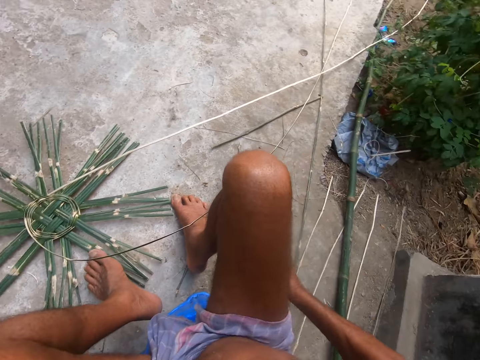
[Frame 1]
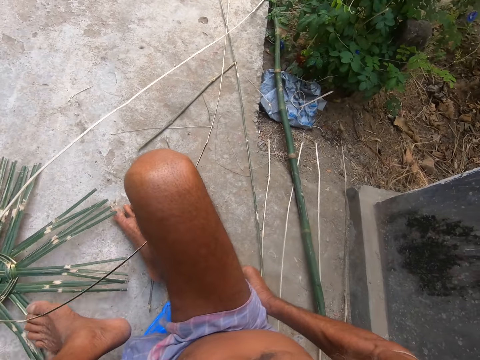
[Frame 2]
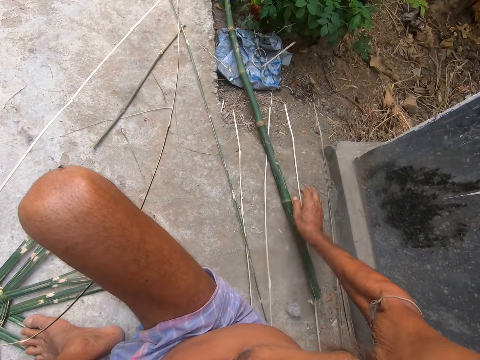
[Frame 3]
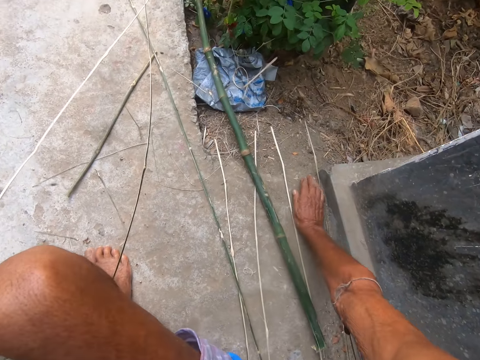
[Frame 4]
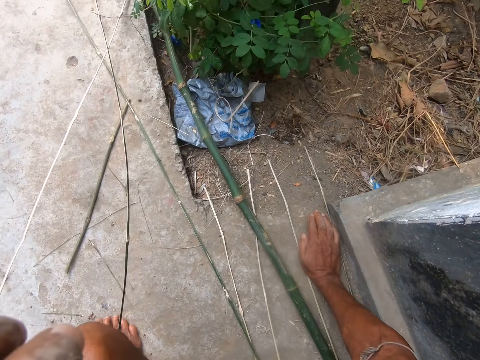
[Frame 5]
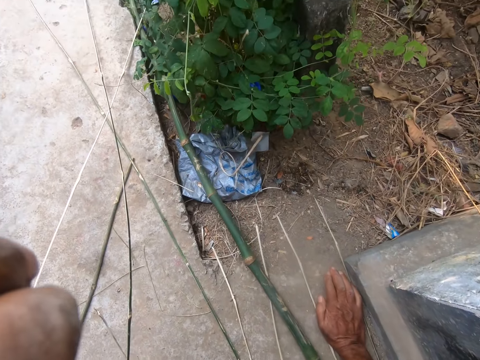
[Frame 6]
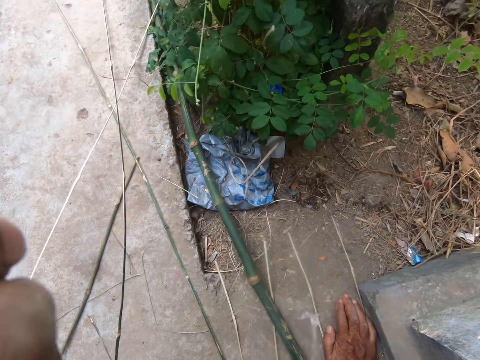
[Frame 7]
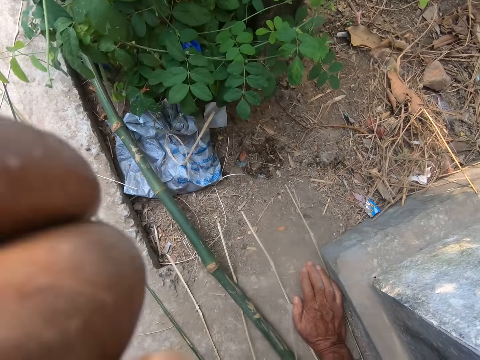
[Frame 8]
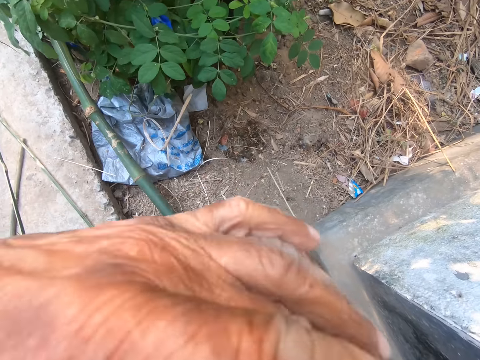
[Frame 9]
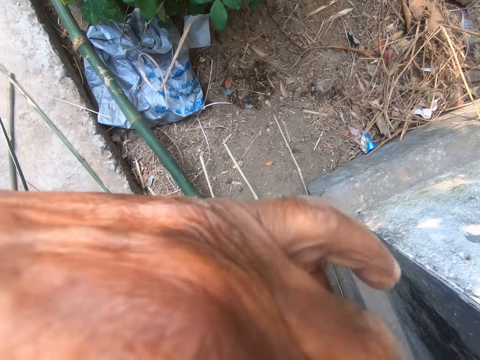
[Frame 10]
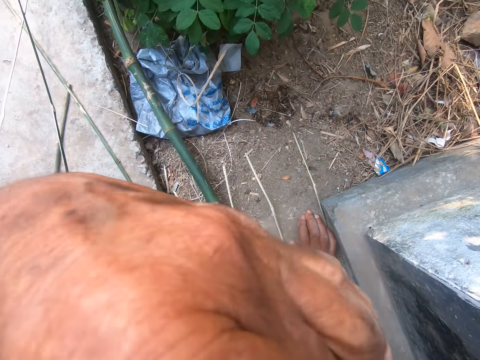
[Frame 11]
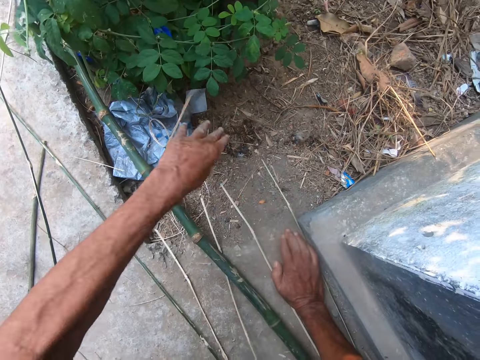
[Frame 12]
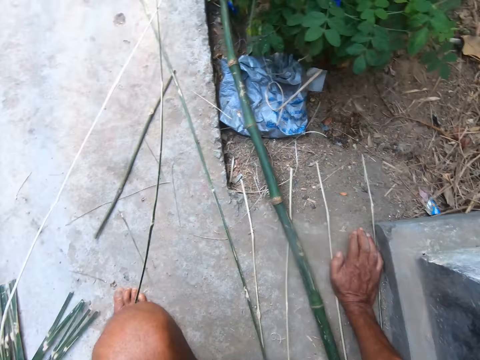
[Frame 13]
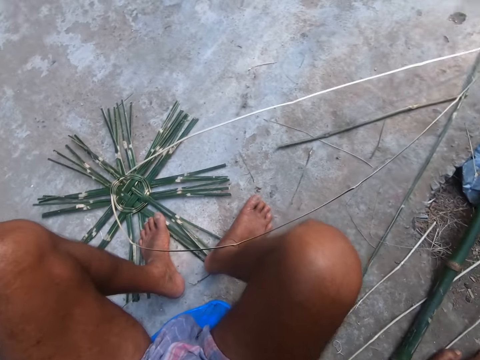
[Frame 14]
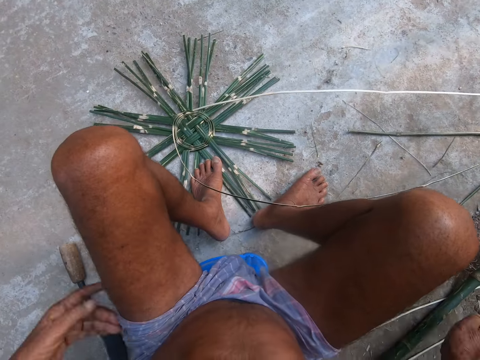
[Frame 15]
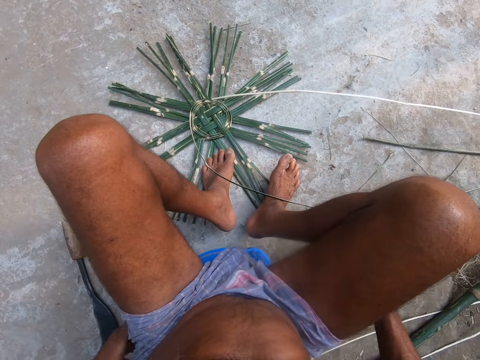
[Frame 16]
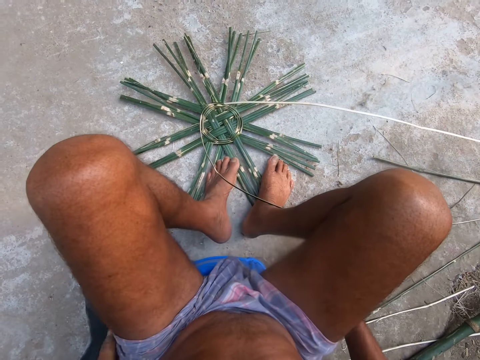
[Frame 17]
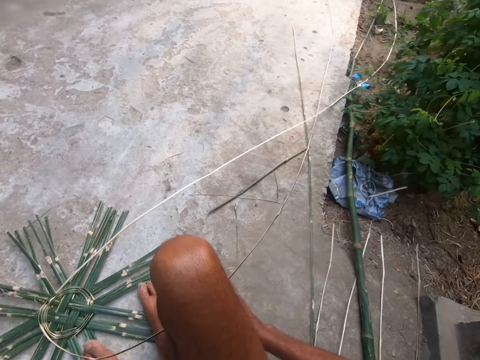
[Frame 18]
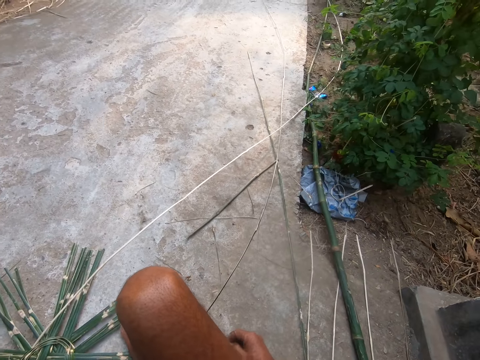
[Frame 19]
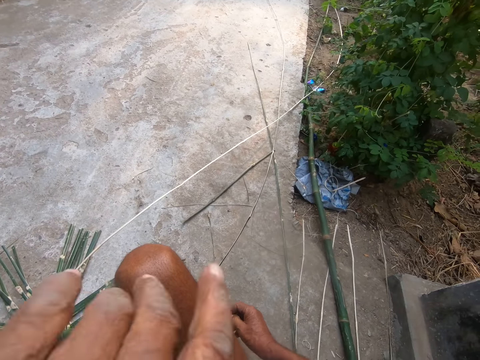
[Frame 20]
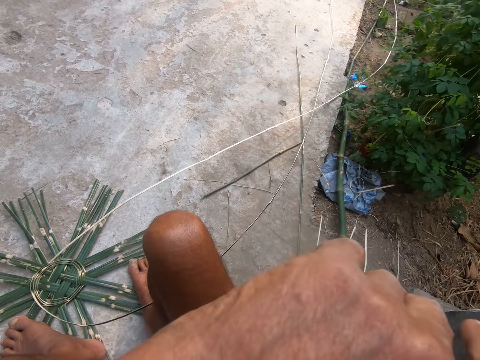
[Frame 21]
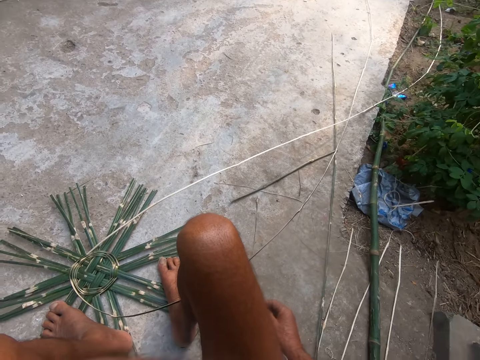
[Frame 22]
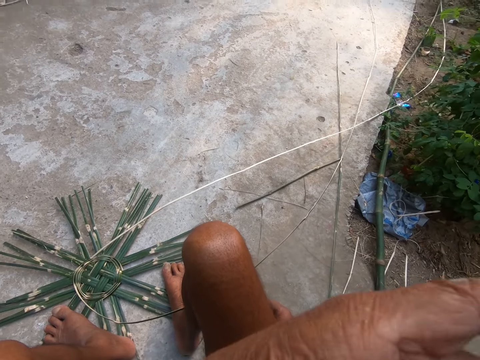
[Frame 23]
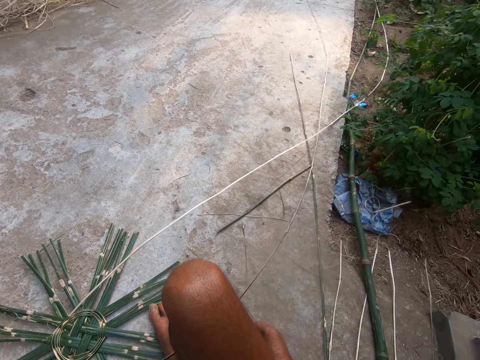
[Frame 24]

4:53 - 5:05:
The camera wearer turns the weave. He touches his face with his left hand. He fixes the camera. He throws a mucus in his left hand on the ground. He touches his face with his left hand.

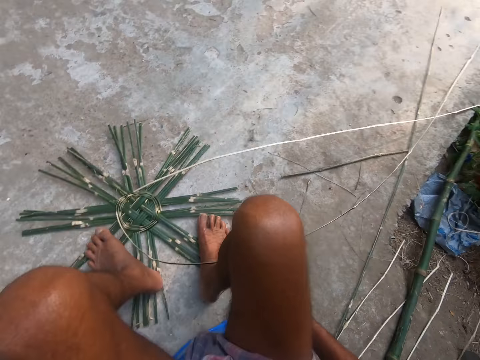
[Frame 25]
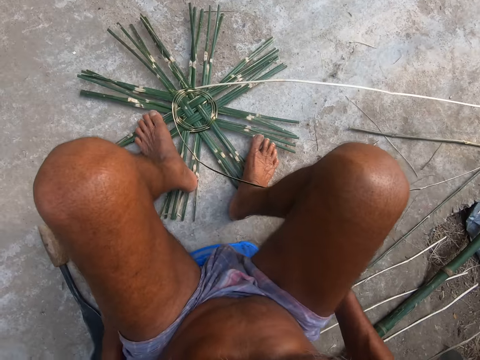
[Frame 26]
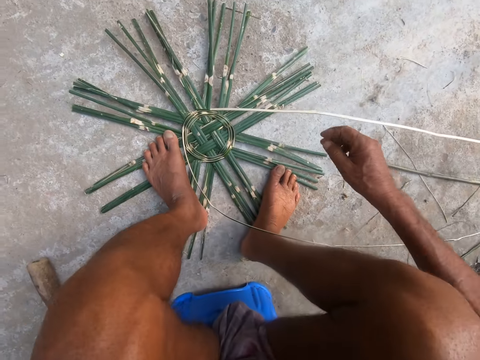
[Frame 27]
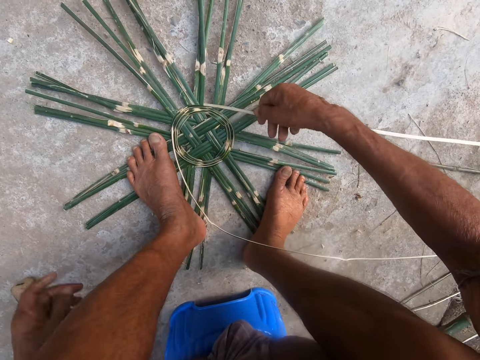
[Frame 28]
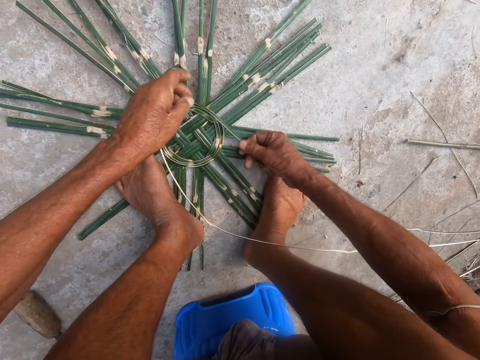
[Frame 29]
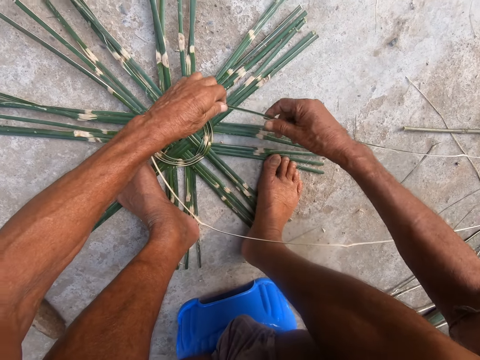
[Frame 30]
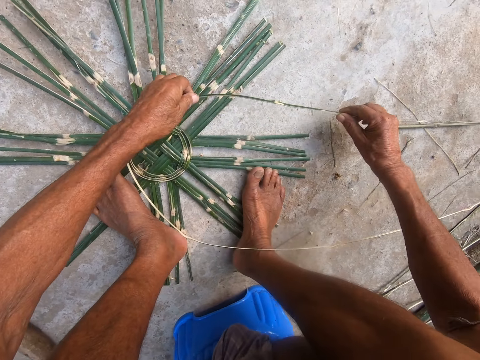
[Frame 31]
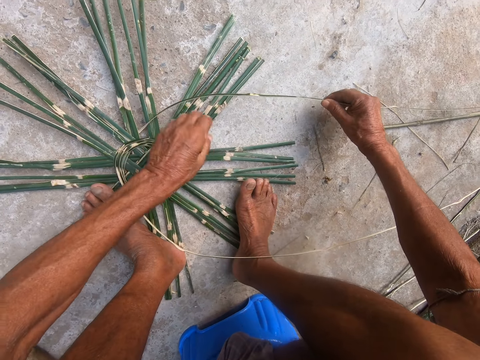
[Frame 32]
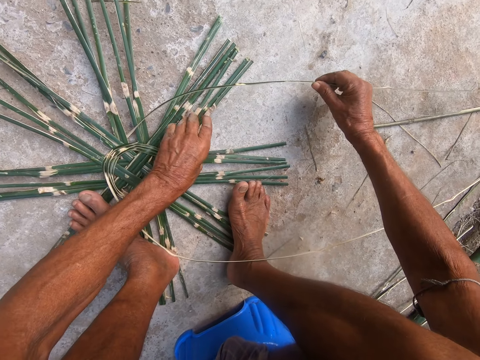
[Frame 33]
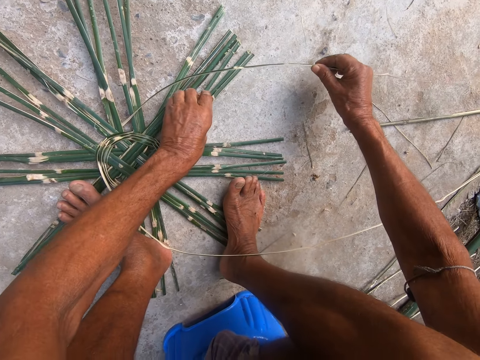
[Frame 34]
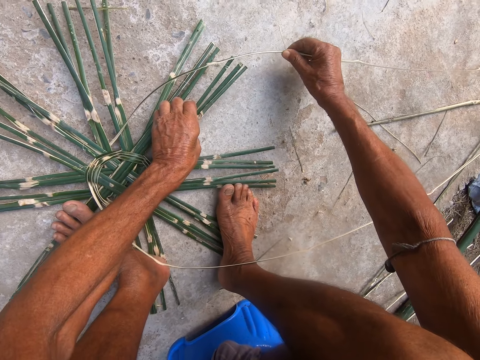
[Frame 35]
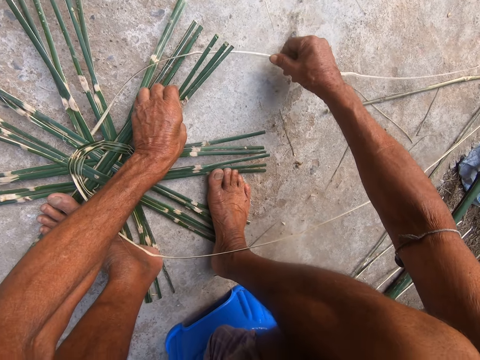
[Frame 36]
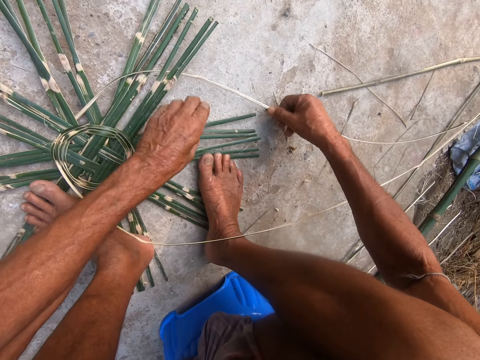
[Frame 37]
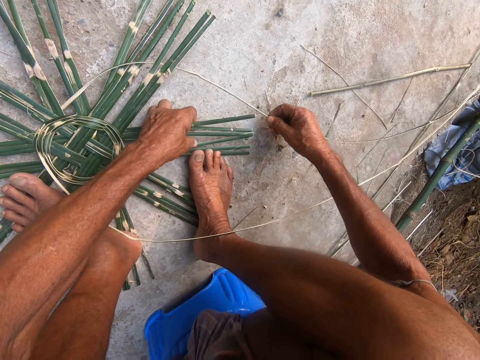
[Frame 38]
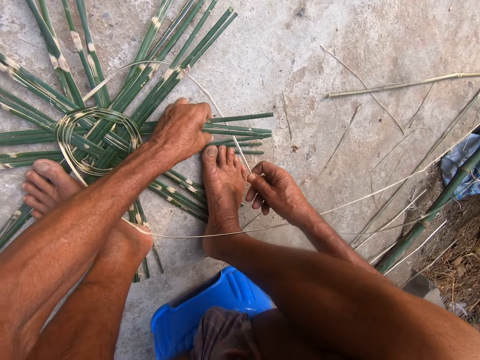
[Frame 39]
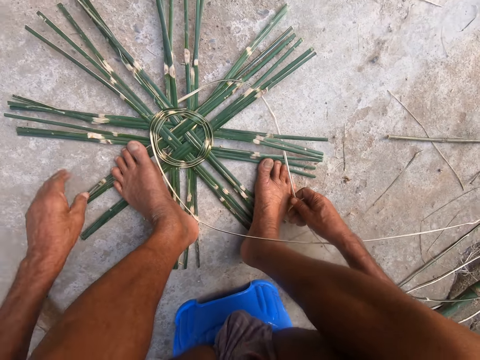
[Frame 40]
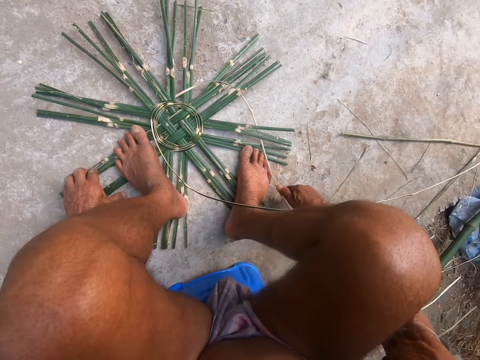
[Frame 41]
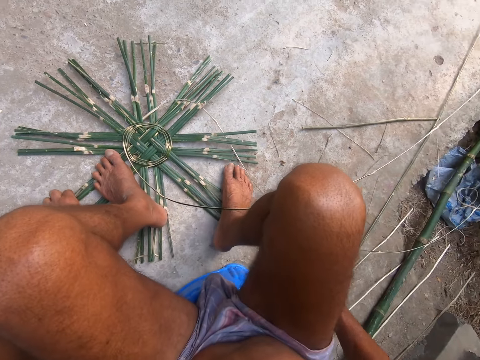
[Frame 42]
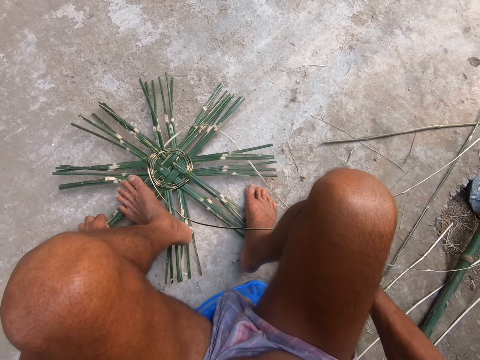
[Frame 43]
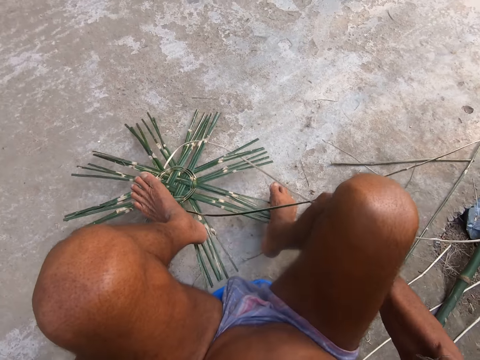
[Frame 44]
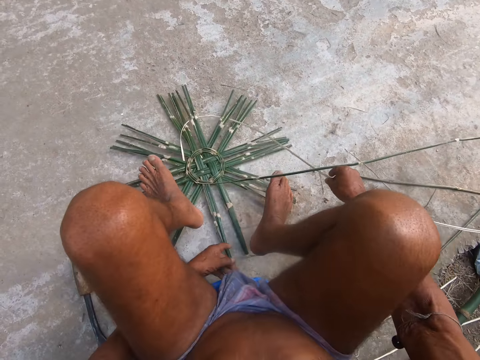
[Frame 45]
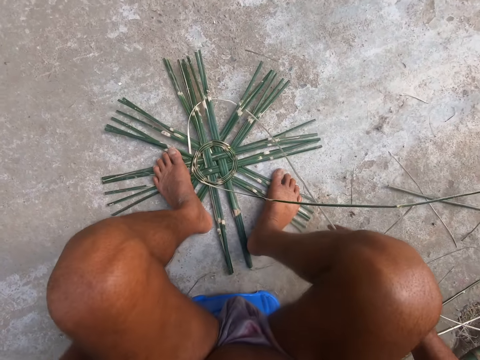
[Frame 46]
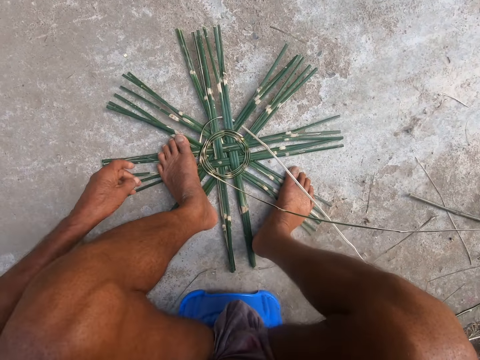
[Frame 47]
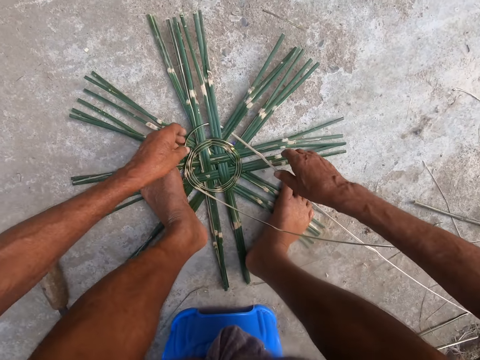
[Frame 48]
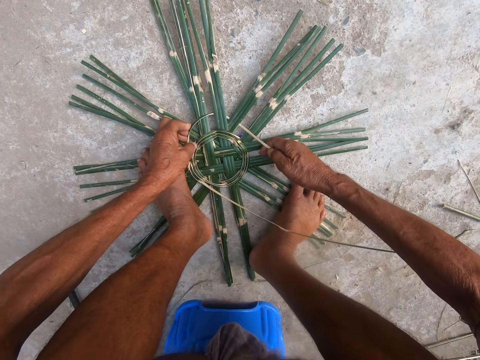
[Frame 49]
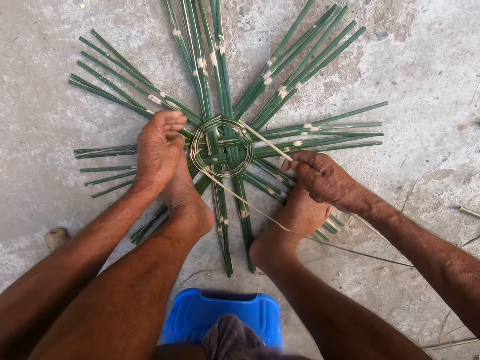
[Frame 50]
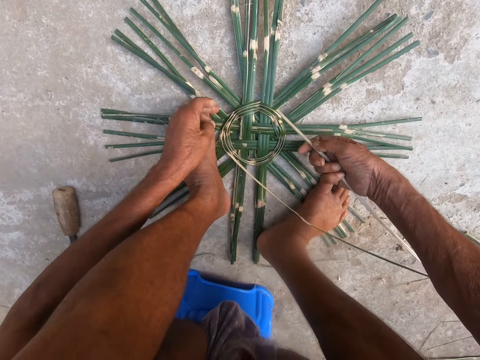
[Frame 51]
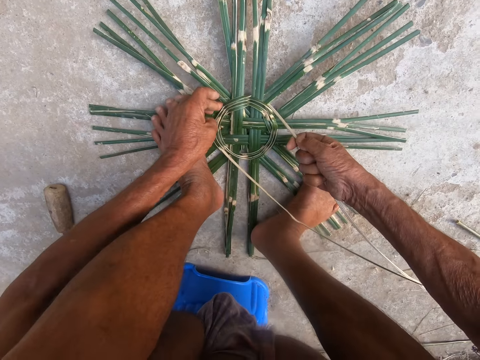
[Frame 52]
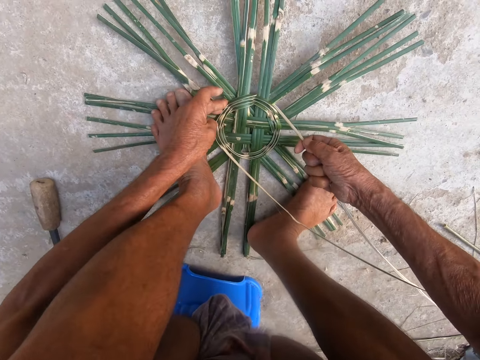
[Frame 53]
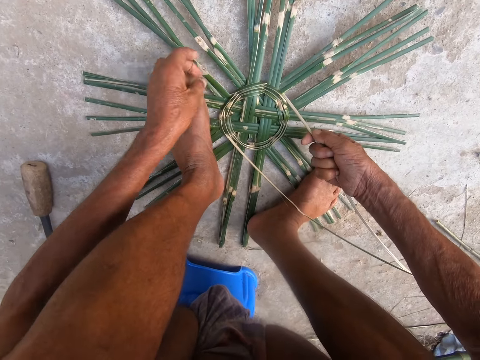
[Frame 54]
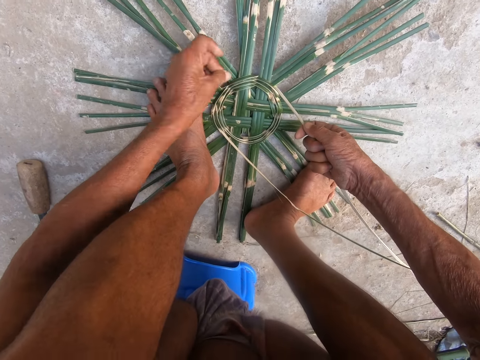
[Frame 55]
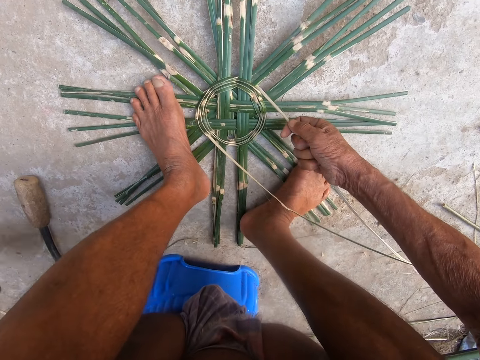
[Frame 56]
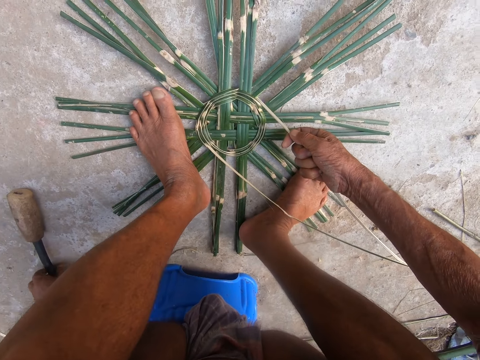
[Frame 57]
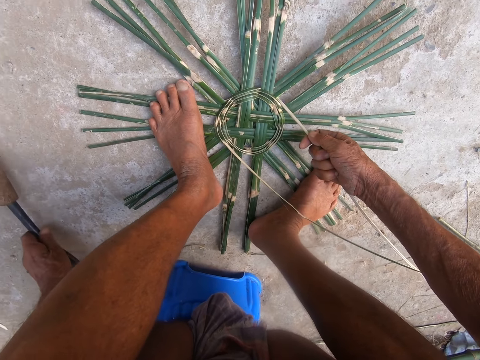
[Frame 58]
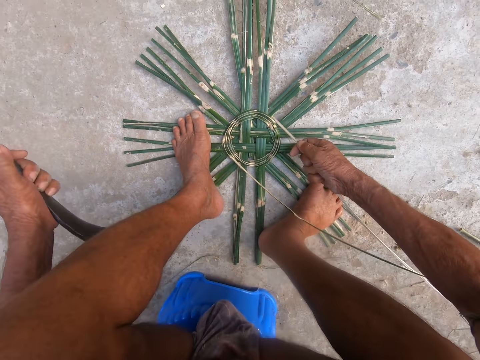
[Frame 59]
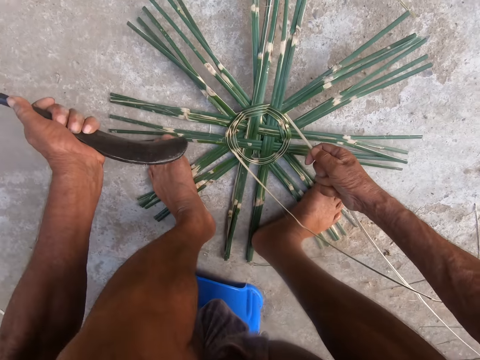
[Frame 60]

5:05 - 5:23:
The camera wearer picks the bamboo straw from the ground with his right hand. He weaves. He holds the bamboo strip with his hands. He picks the basket from the ground with his left hand. He weaves the basket with the bamboo straw in his right hand. He picks the basket from the ground with his left hand. He picks the basket again. He turns the weave. He drops the basket on the ground with his left hand. He holds the bamboo strip with his right hand. He weaves the basket with the bamboo straw in his right hand. He lifts the basket on the ground with his hands. He drops the basket in his hands on the ground. He picks the slasher from the ground with his left hand. He puts down the sickle.
